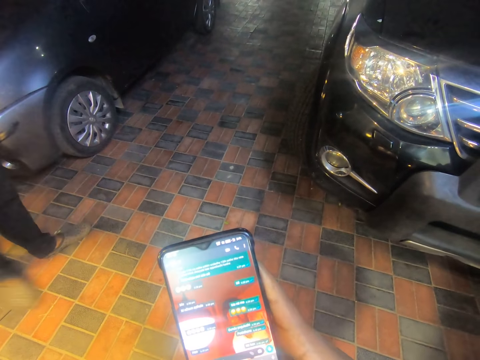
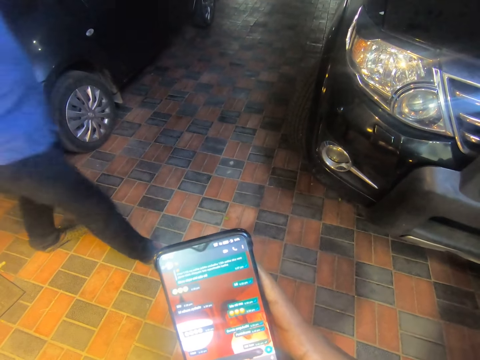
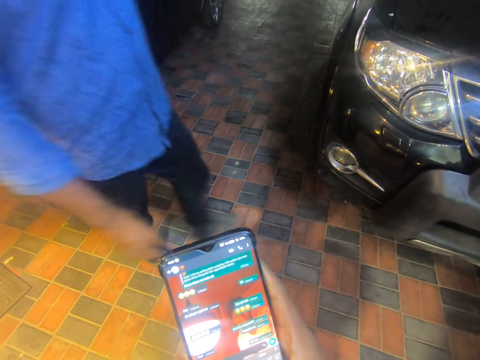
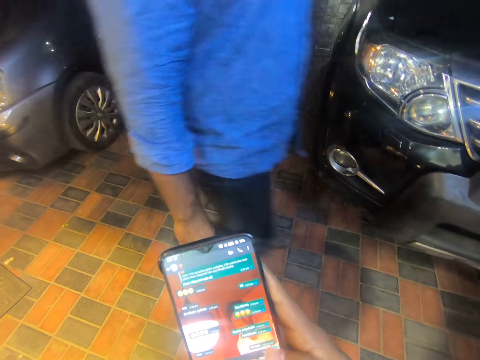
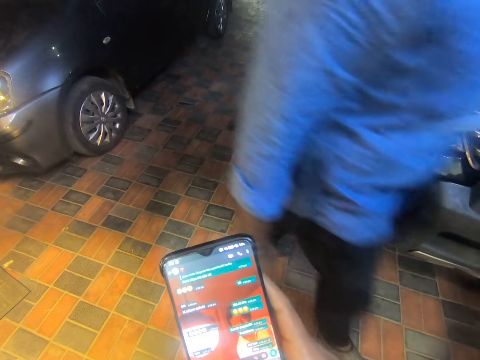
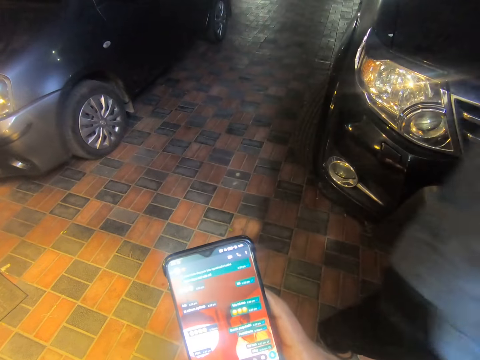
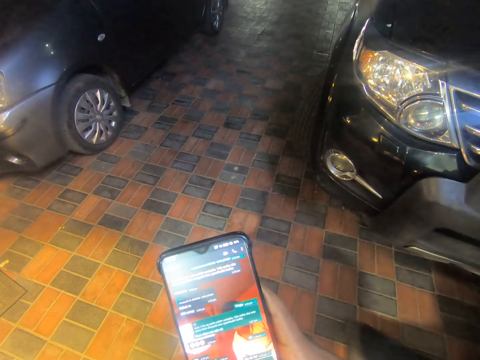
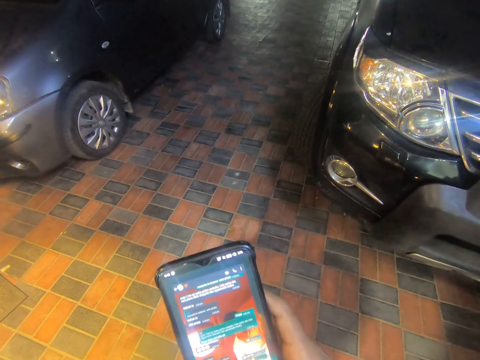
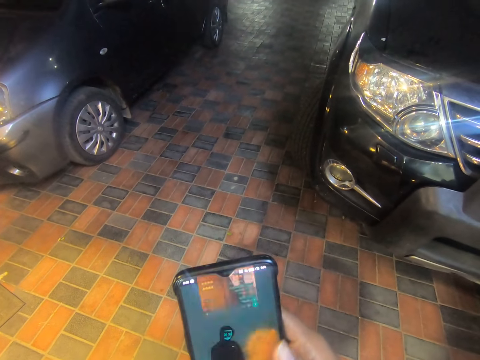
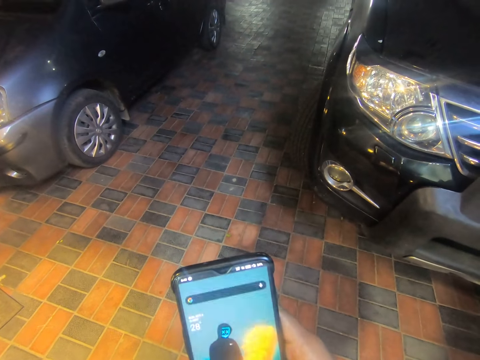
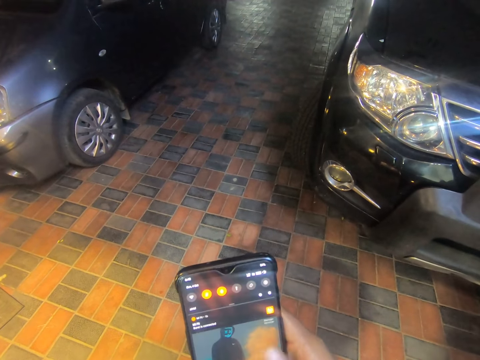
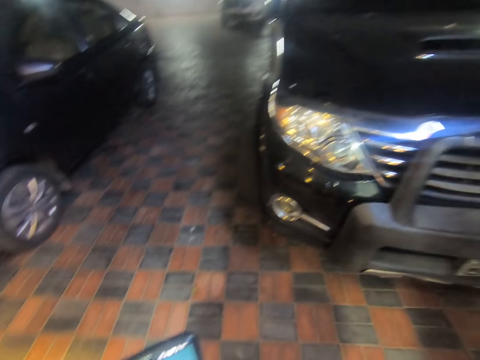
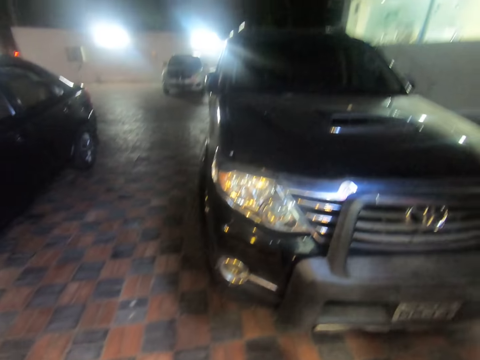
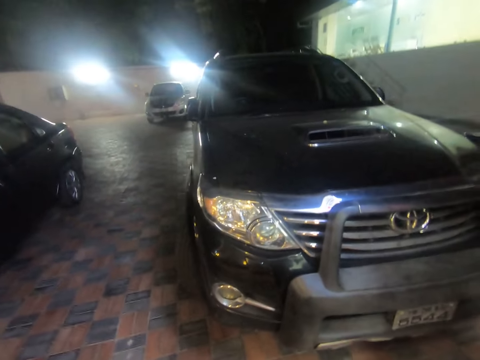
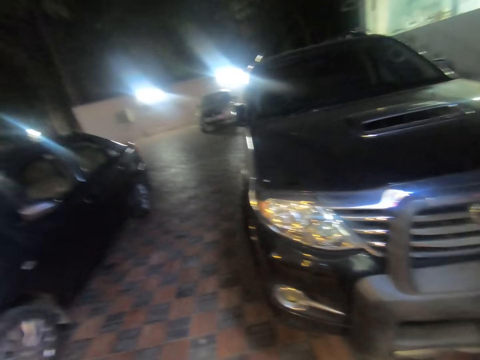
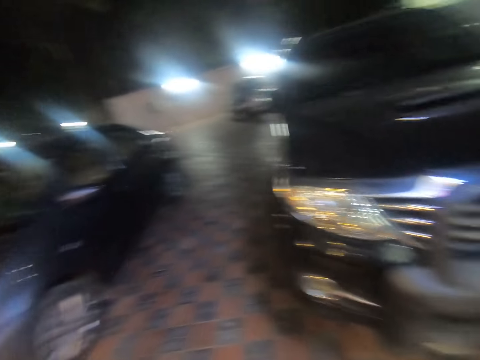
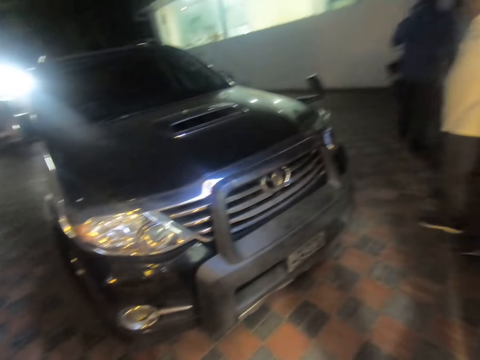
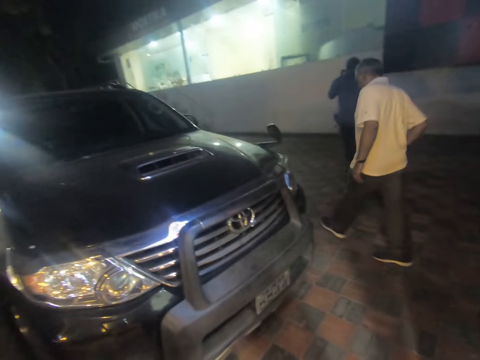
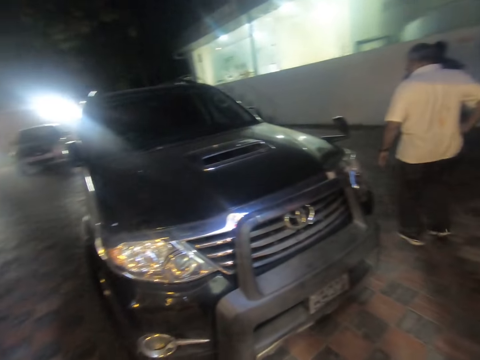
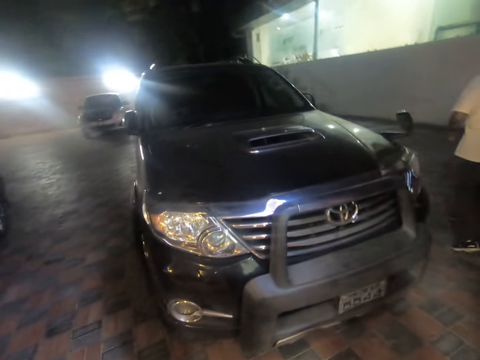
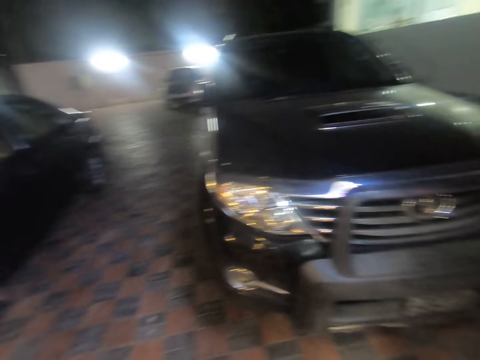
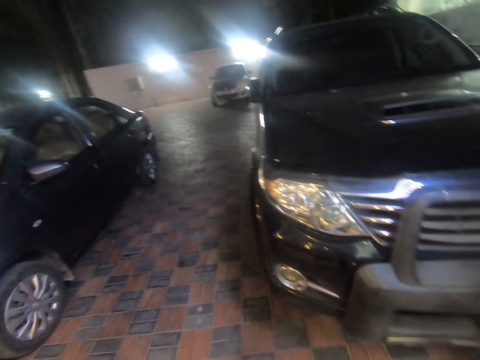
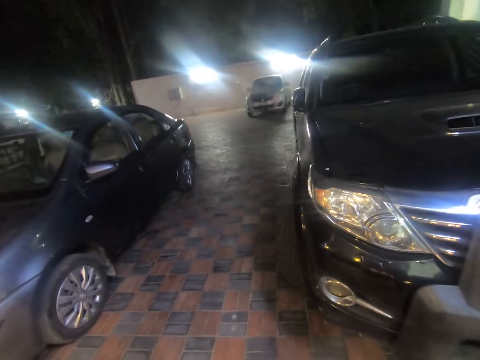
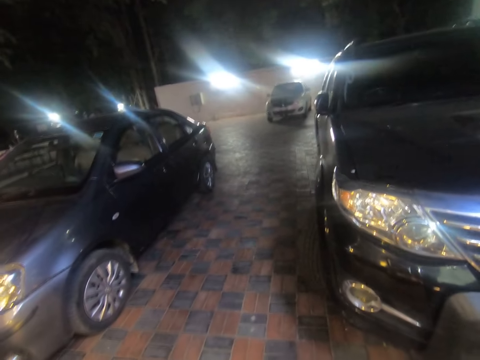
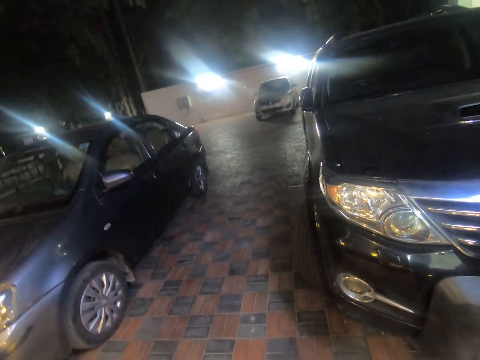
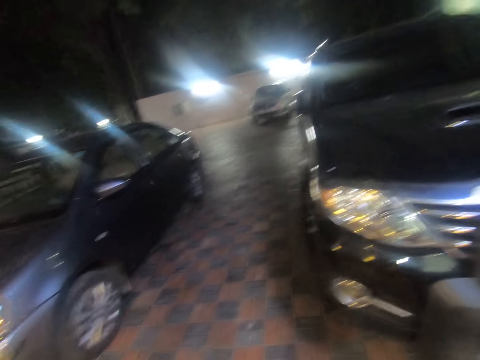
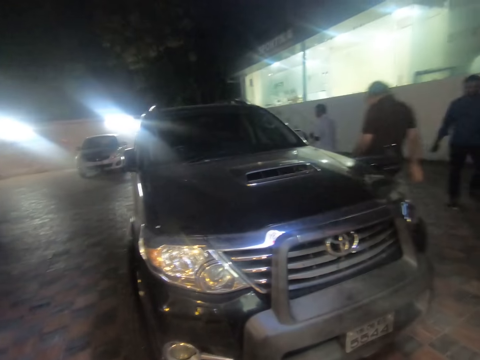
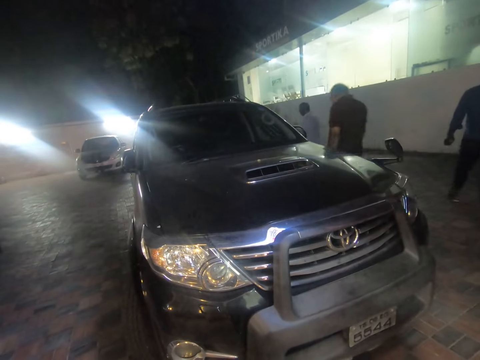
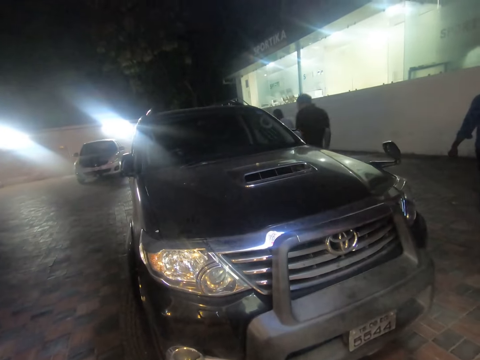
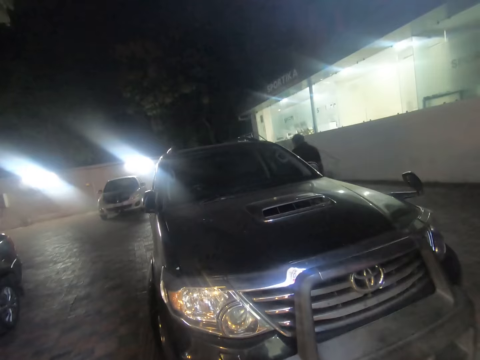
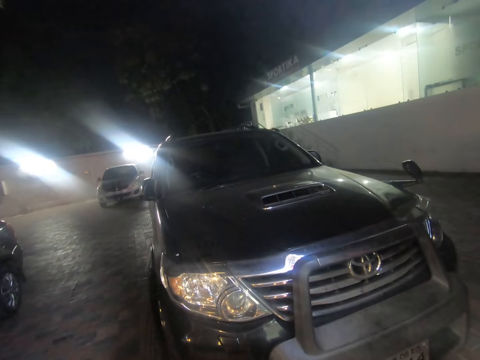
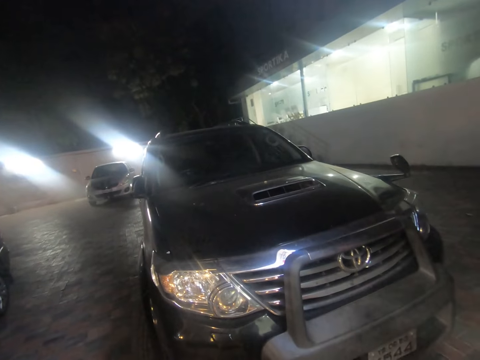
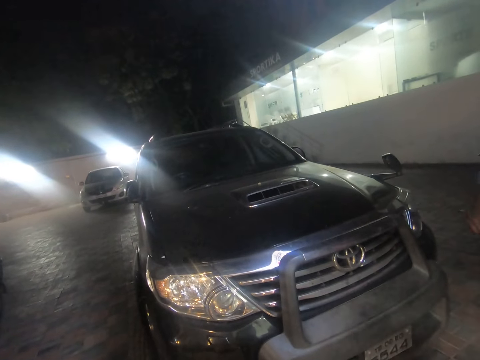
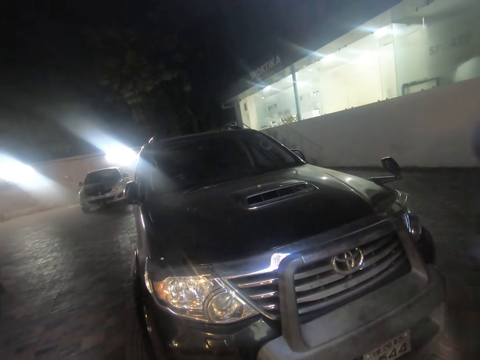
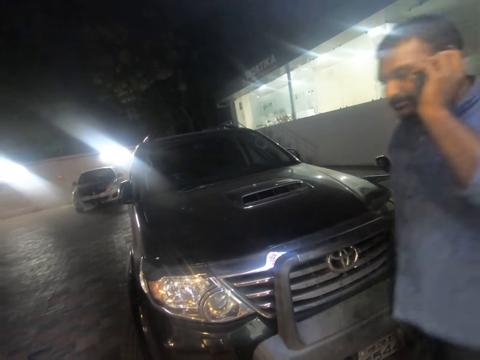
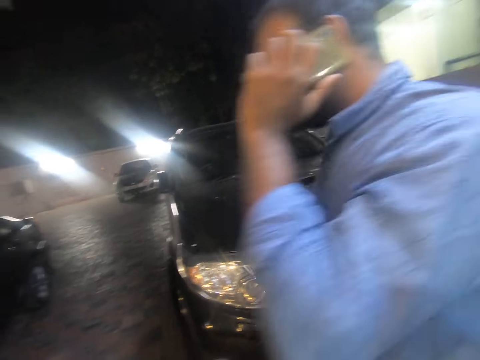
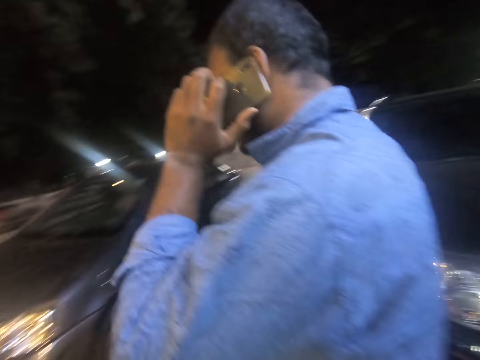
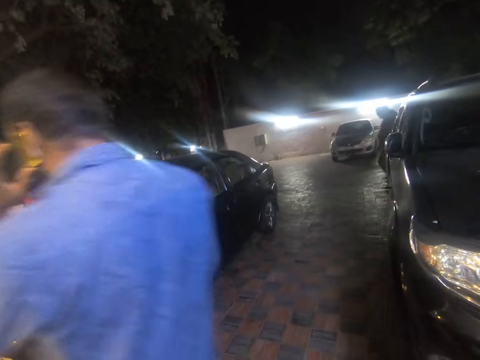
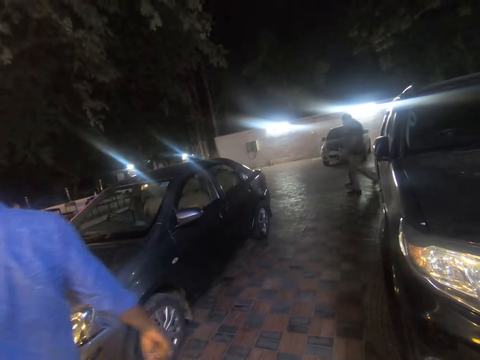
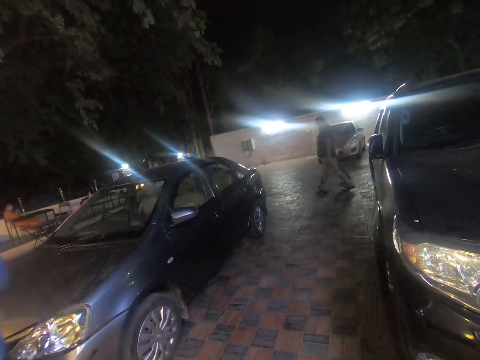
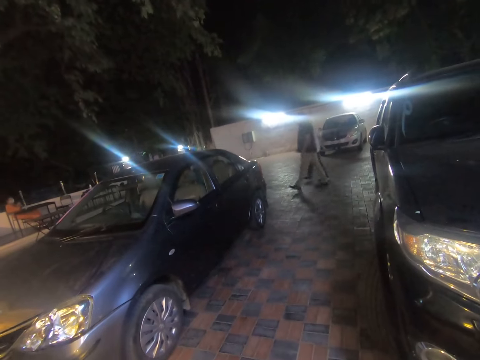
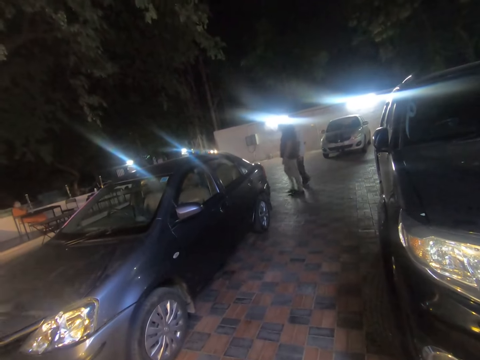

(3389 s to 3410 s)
A man walks past the camera wearer. The camera wearer looks around the area. Another man walks towards the first man. The first man walks past the camera wearer.

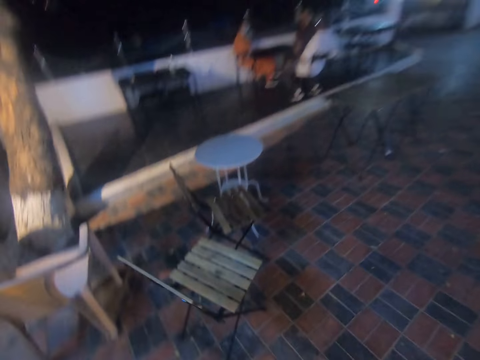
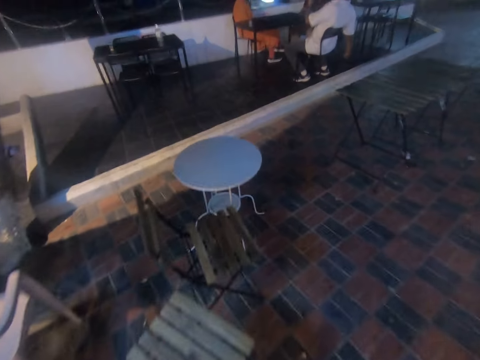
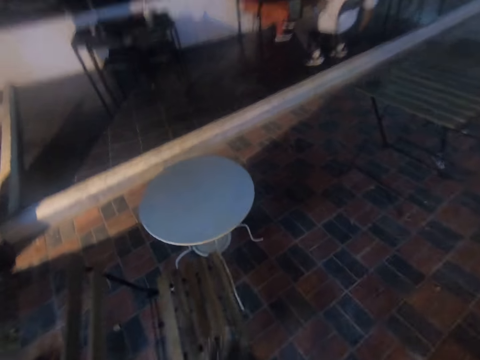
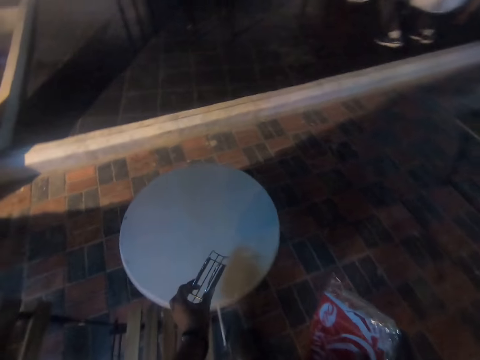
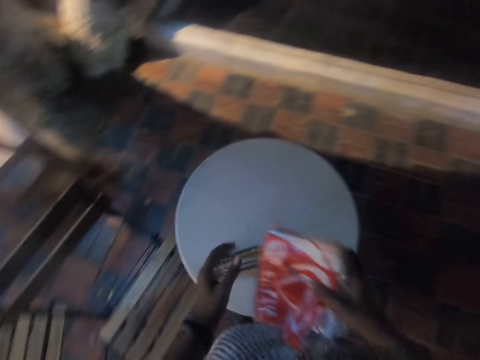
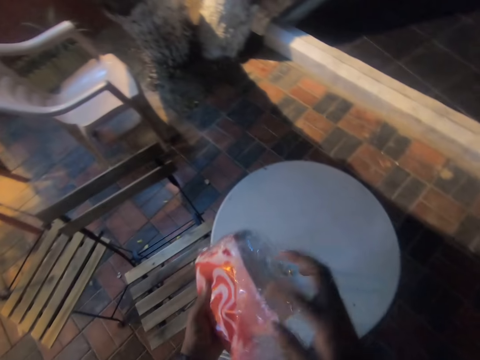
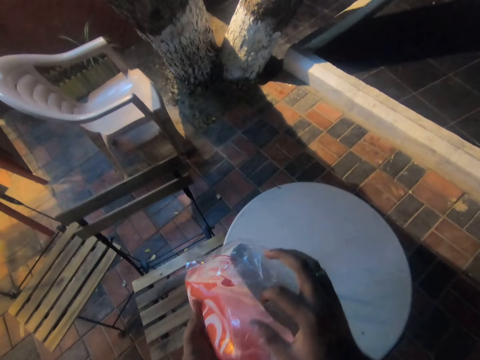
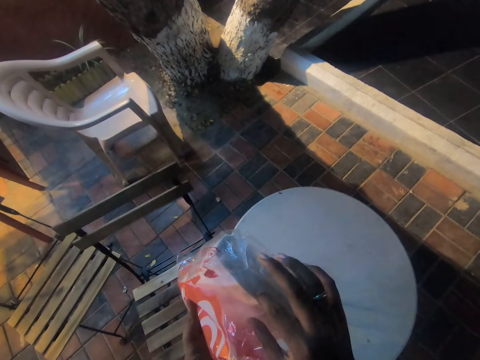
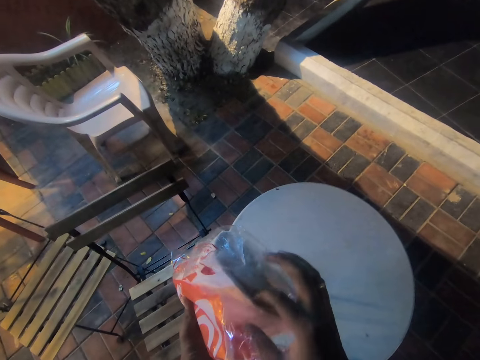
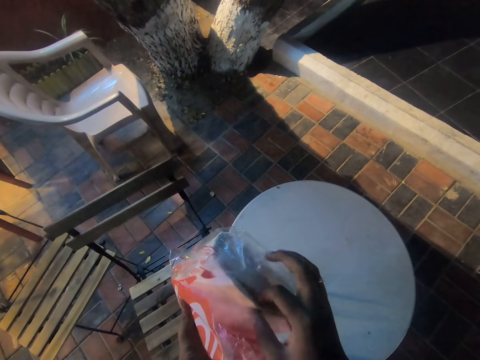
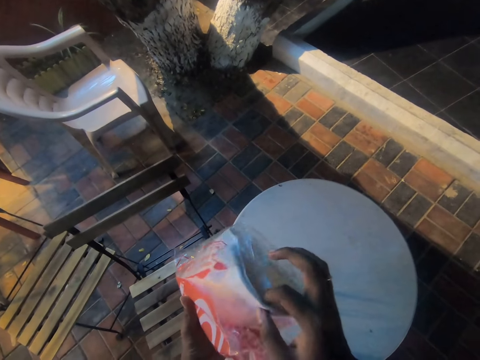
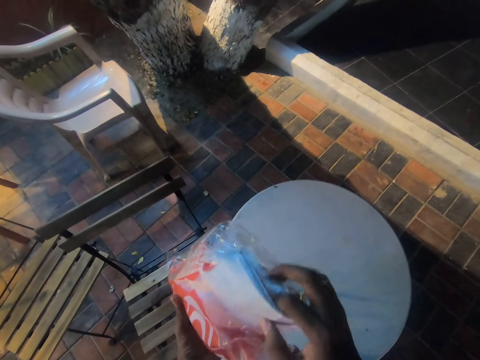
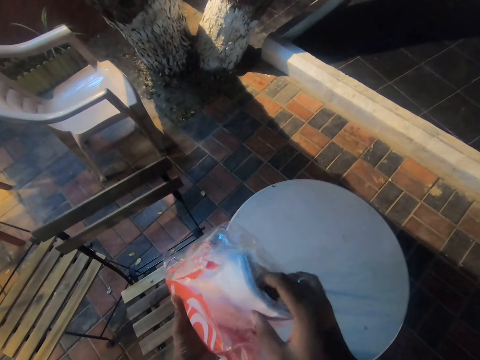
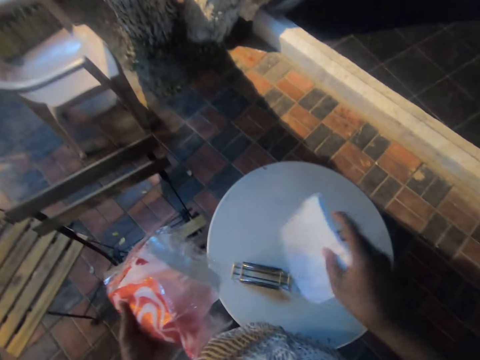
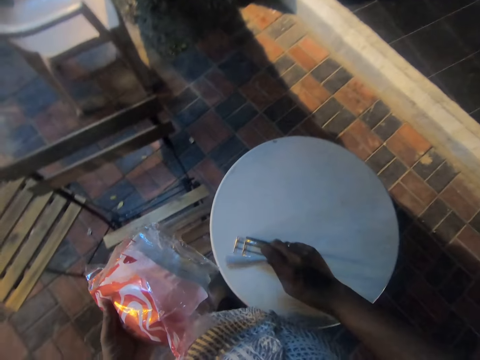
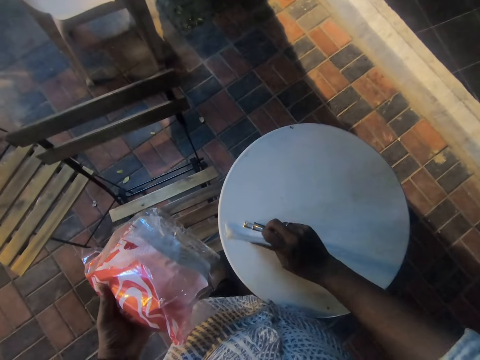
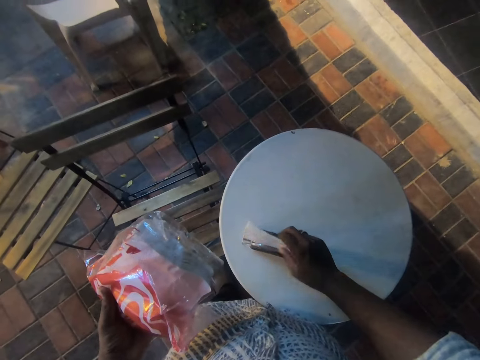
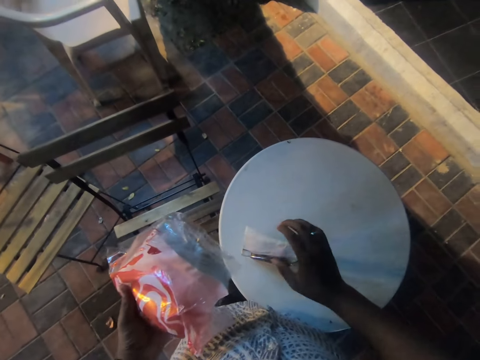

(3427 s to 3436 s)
The camera wearer drops the serviette holder on a table with his left hand. He passes the pack of serviette paper from his right hand to his left hand. He picks pieces of serviette paper from the pack of serviette with his right hand. He drops the pieces of serviette paper in the serviette holder with his right hand.
